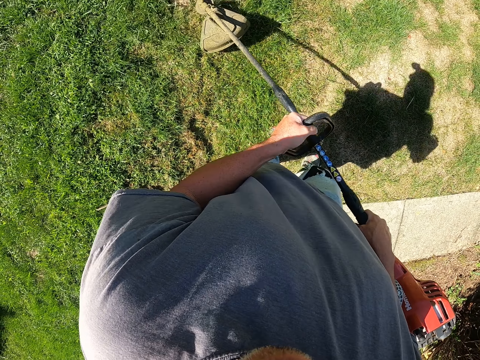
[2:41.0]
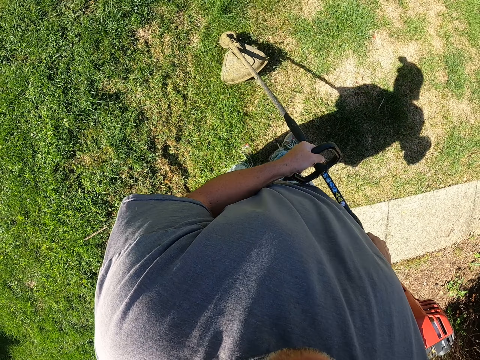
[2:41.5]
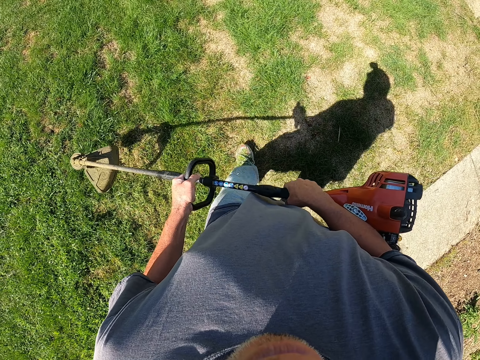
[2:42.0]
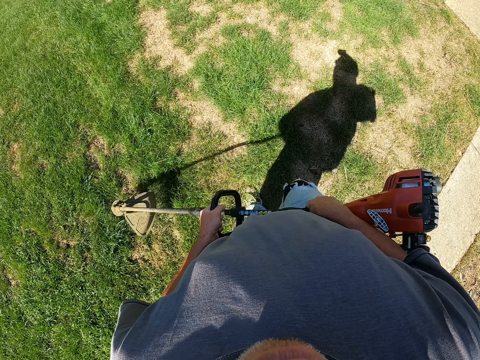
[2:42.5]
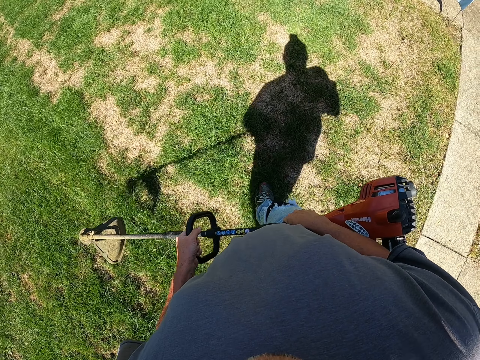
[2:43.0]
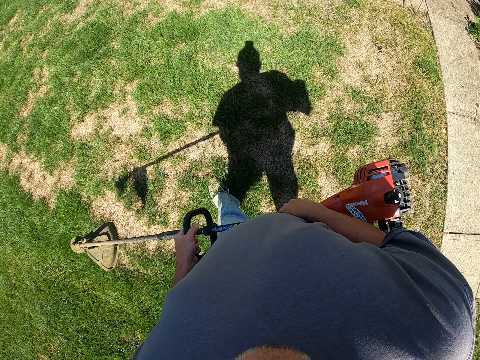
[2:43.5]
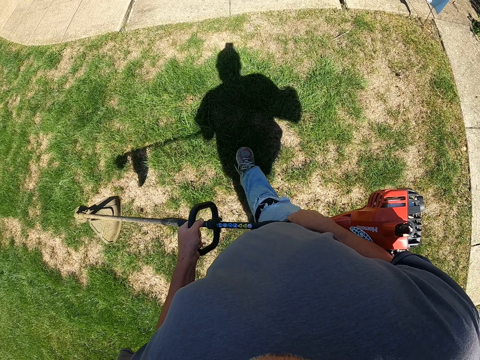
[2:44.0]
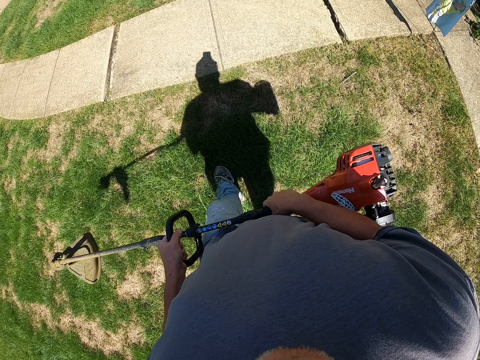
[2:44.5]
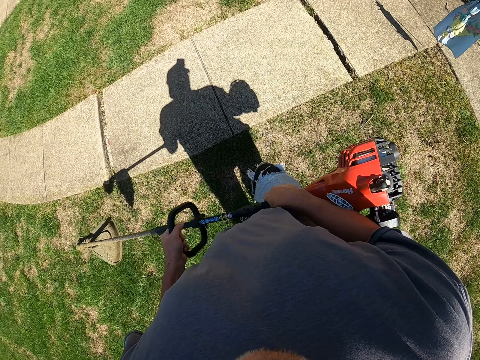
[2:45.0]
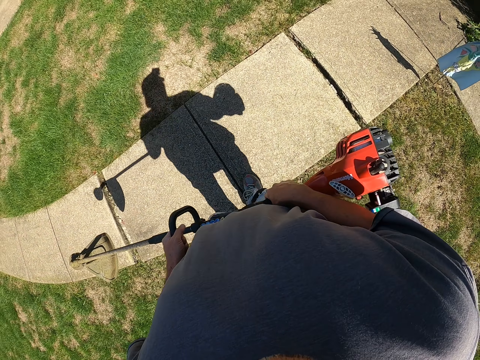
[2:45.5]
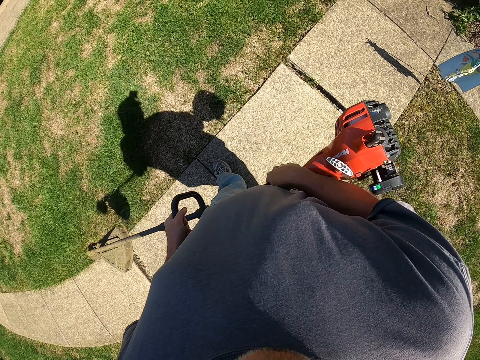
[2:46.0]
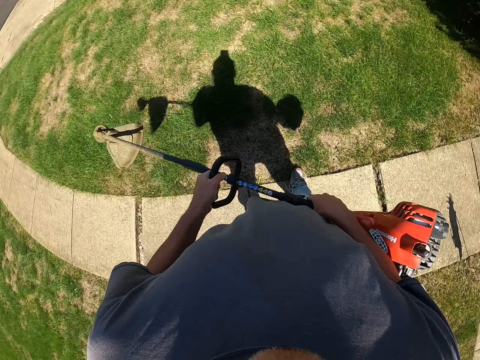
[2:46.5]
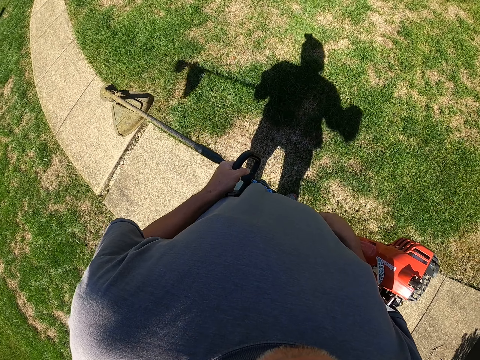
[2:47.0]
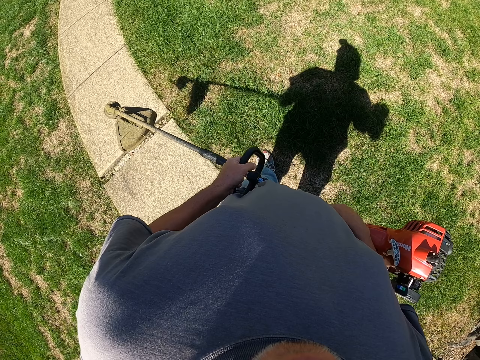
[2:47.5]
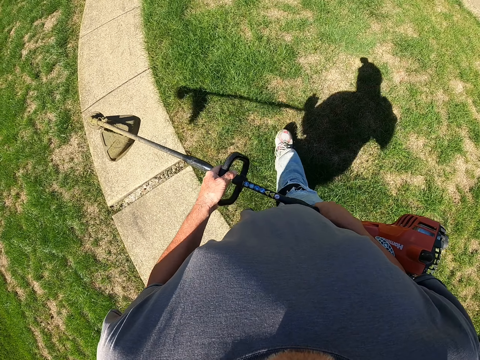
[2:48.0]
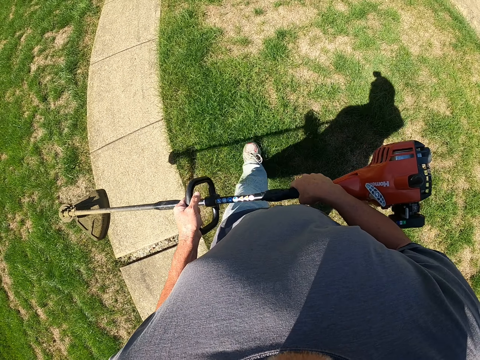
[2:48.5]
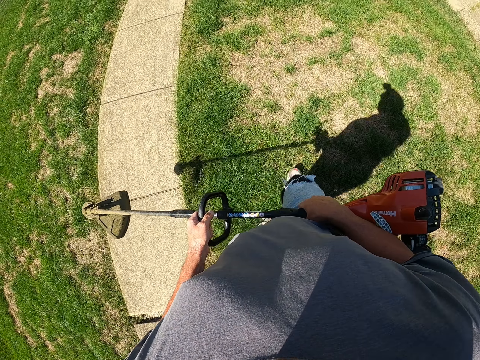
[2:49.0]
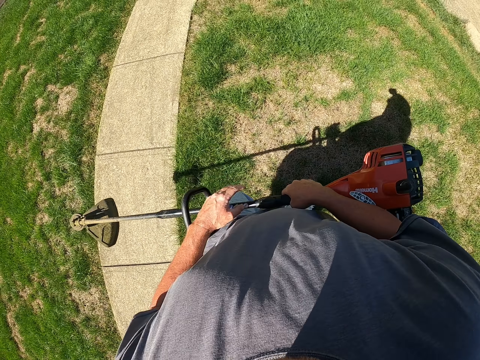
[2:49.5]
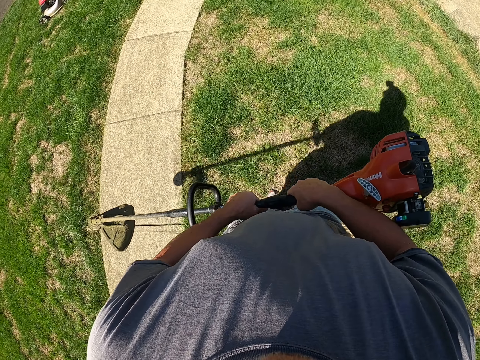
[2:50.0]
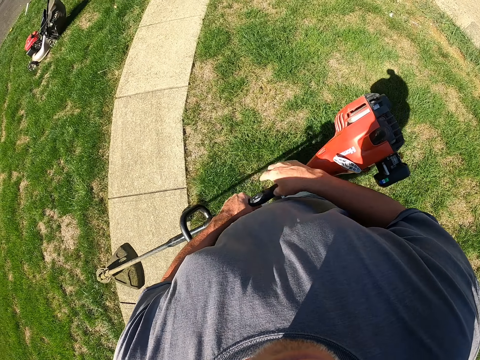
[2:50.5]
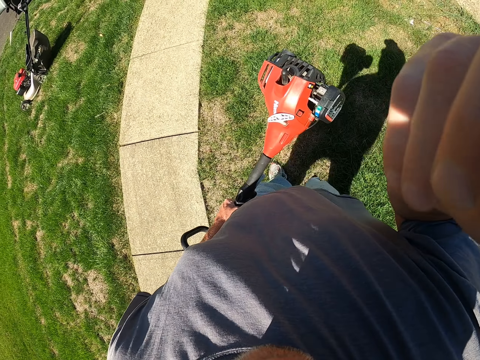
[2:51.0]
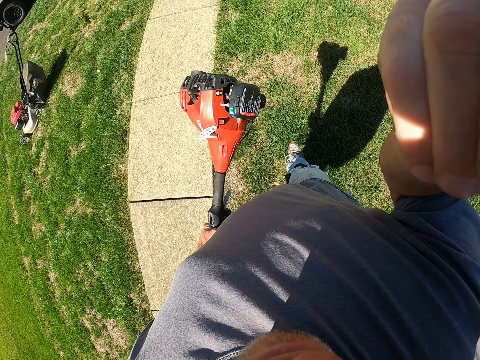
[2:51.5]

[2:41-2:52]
The camera wearer cuts grass with a brush cutter. They walk around the garden. They lift their right hand.
